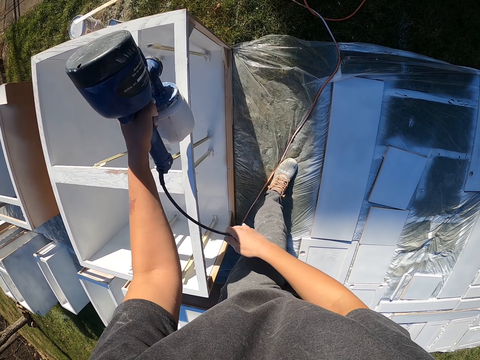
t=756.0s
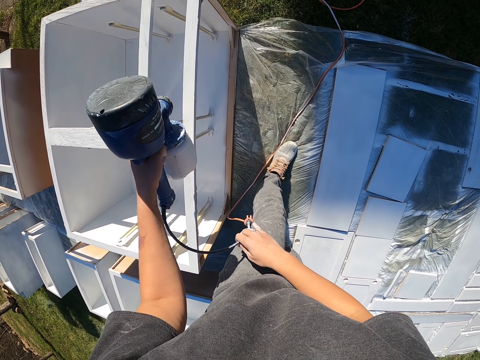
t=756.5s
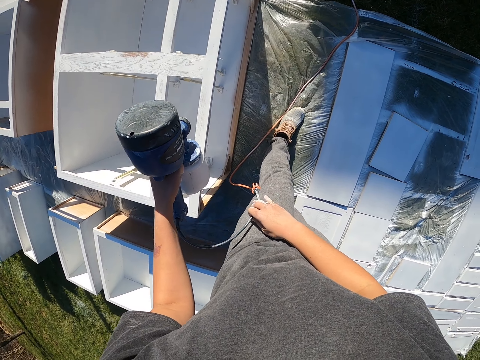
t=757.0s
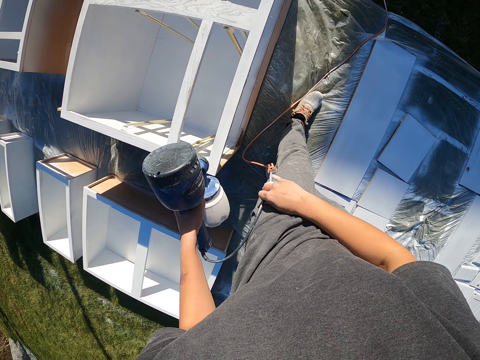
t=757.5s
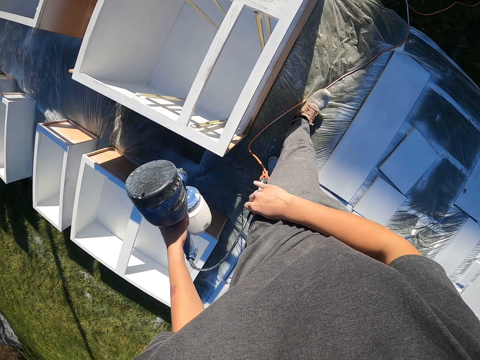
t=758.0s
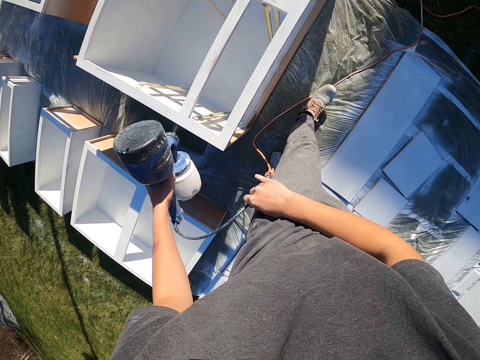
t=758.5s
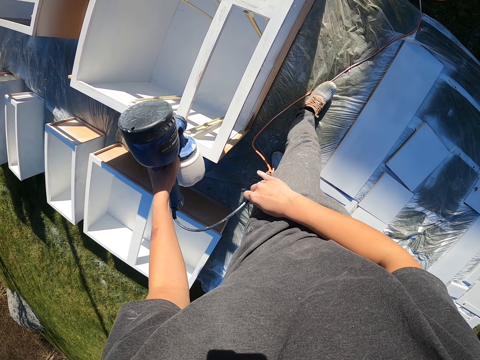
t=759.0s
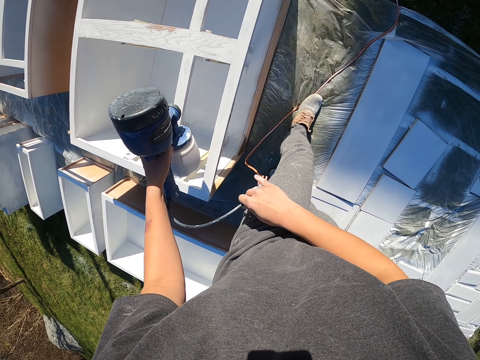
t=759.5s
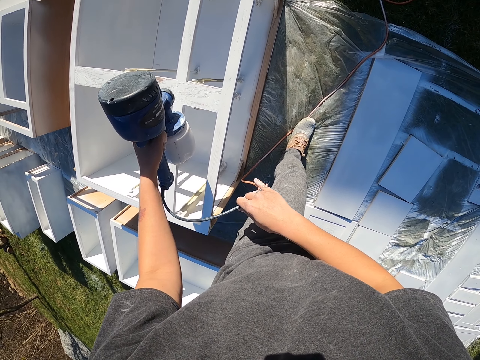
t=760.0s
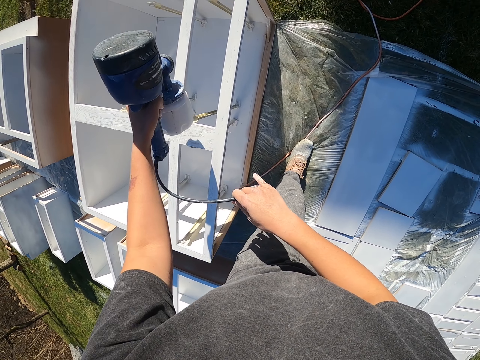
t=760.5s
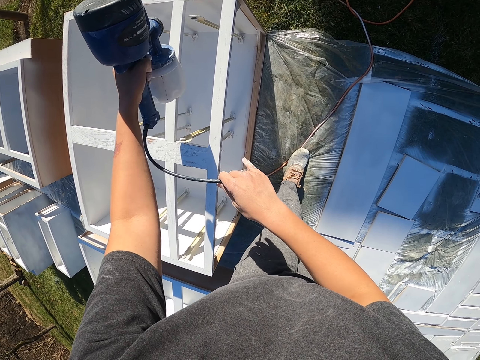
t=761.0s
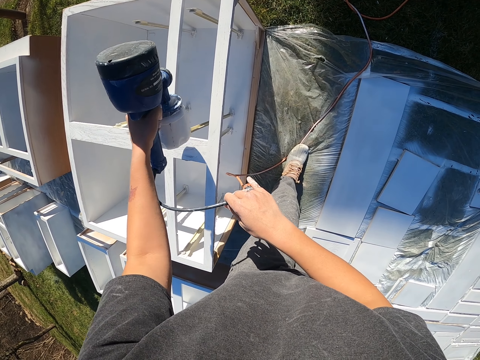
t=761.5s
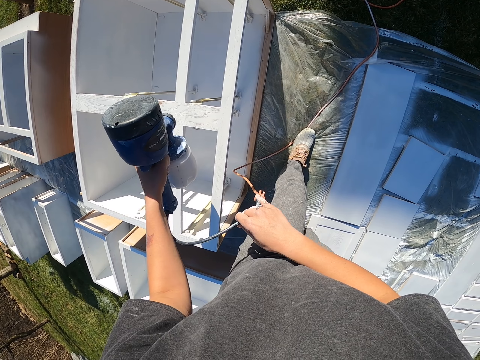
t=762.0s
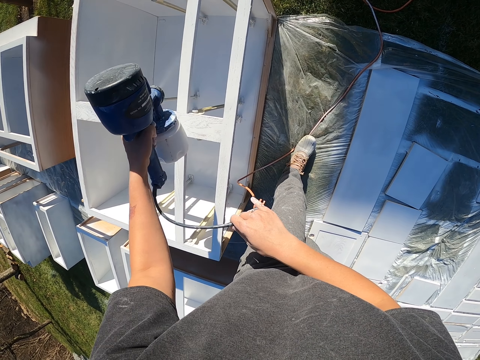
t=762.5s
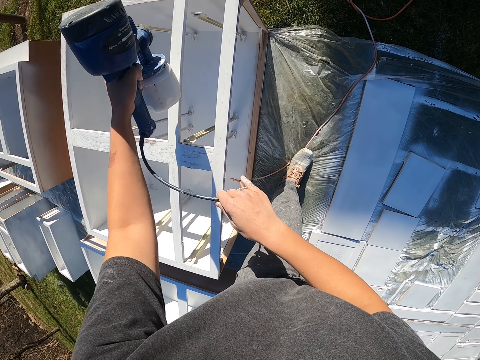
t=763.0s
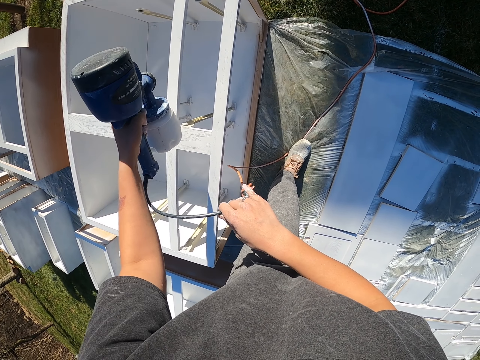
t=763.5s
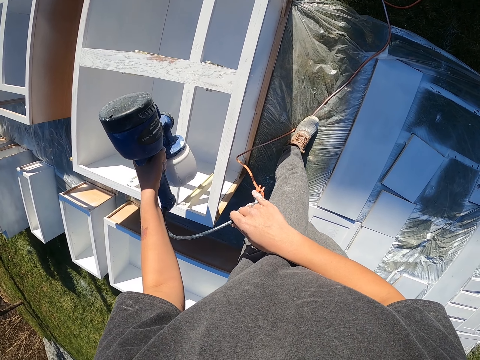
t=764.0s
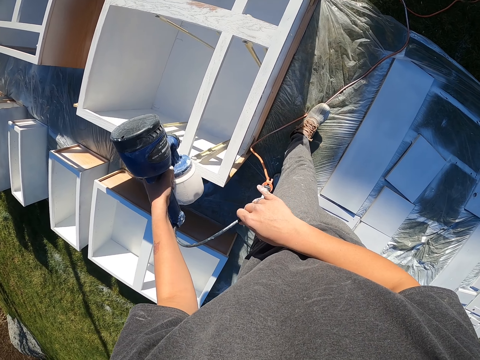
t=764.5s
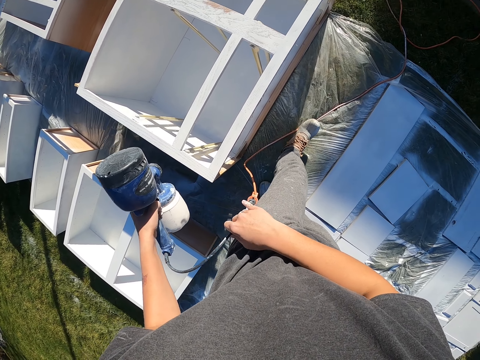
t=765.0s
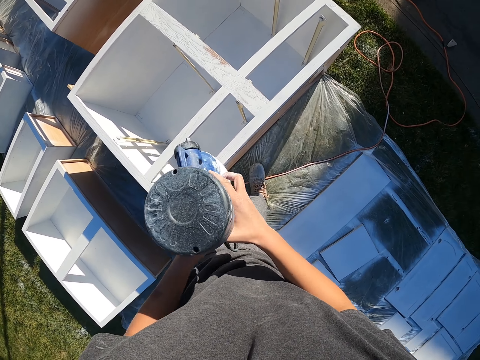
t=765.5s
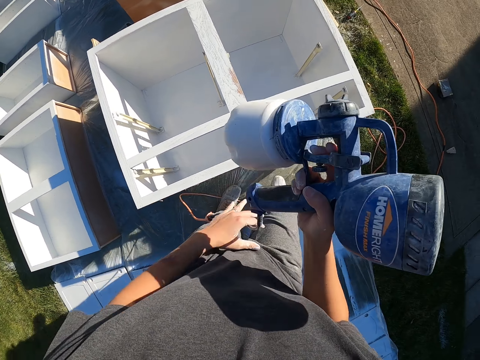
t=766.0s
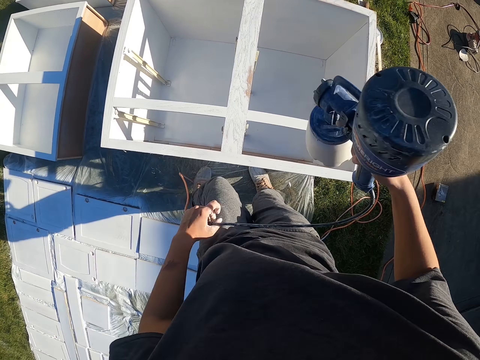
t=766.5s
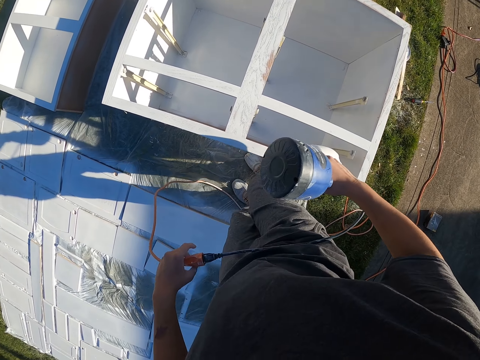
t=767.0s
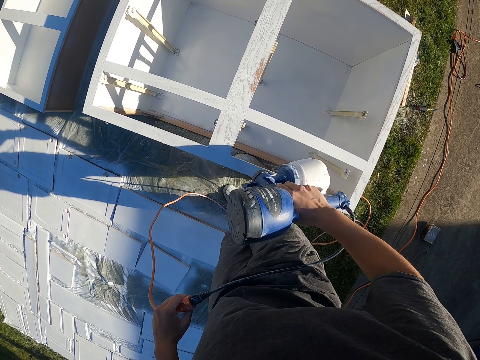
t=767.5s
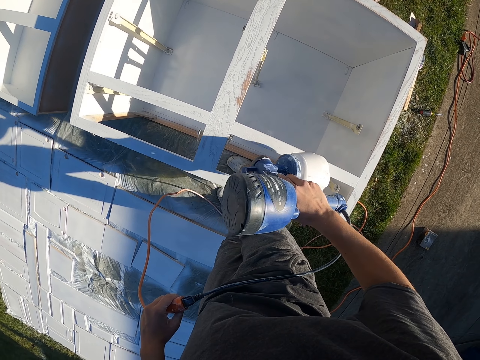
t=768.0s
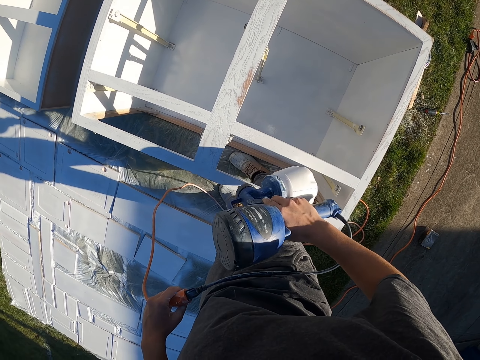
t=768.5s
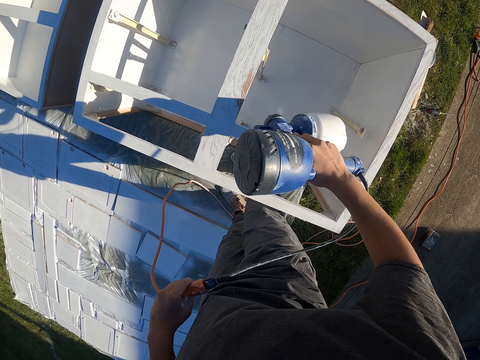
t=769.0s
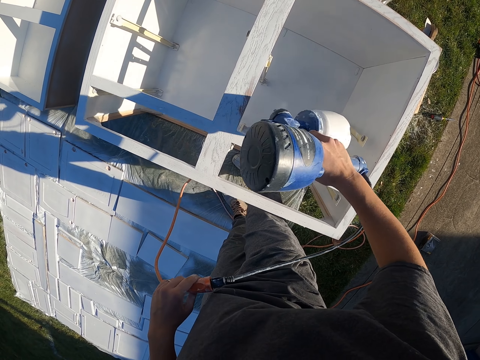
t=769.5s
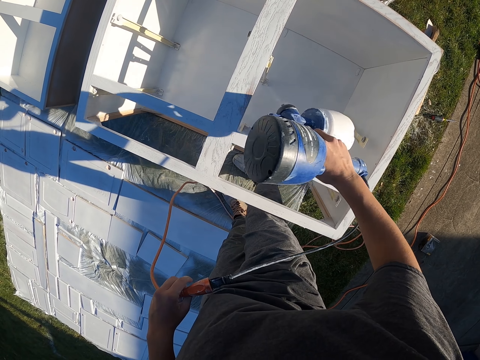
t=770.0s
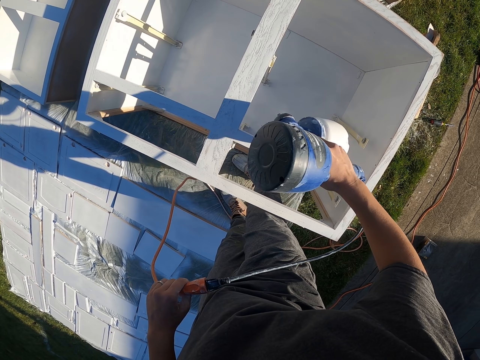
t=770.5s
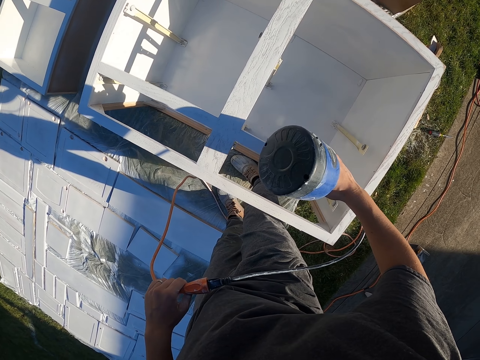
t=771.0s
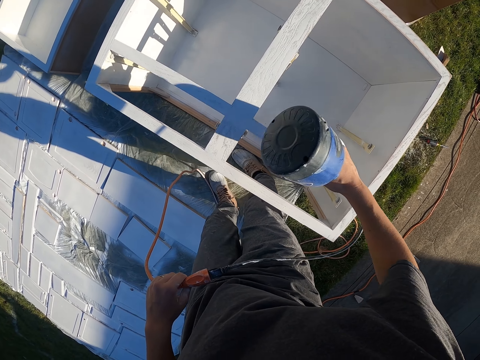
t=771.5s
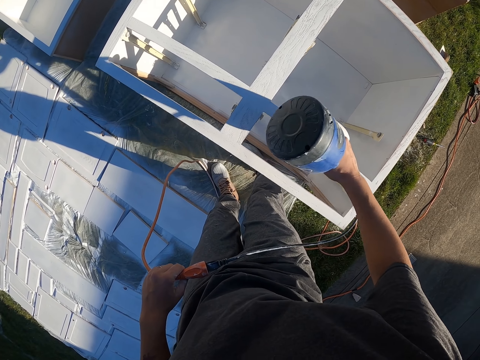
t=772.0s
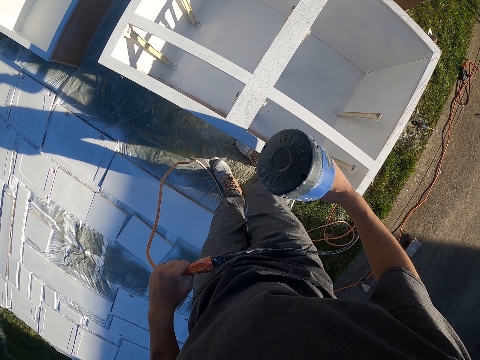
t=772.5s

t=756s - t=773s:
The camera wearer holds the paint gun. They spray on the wood surface.

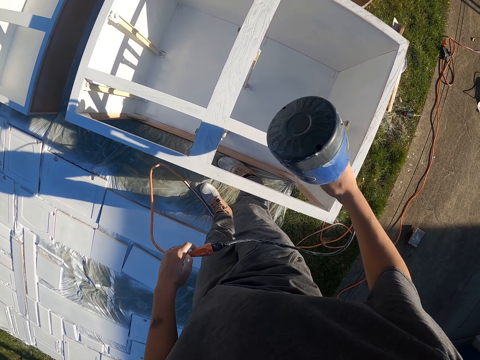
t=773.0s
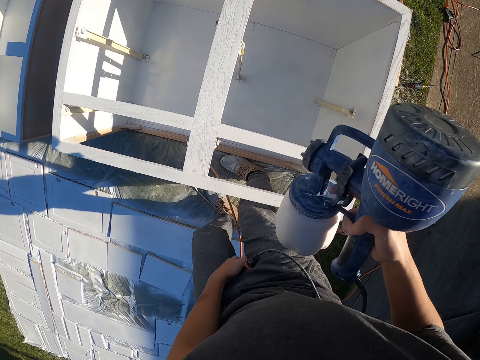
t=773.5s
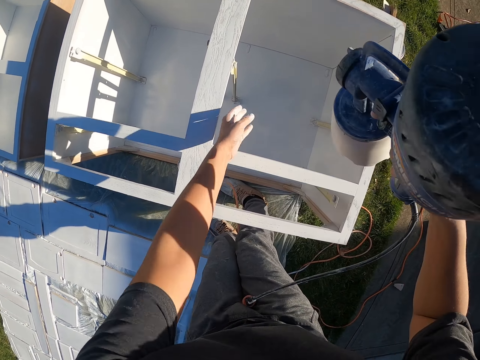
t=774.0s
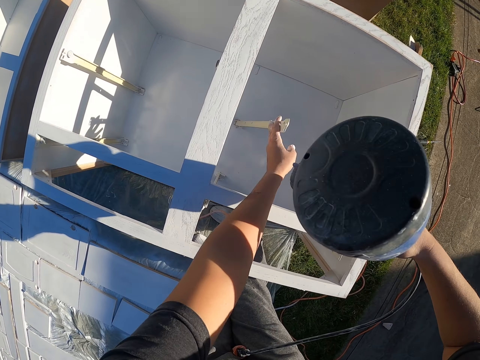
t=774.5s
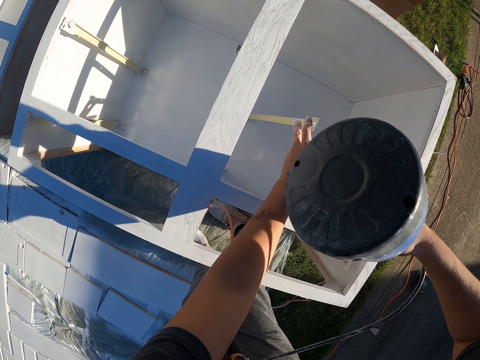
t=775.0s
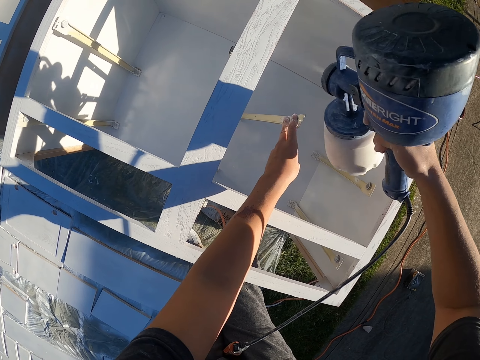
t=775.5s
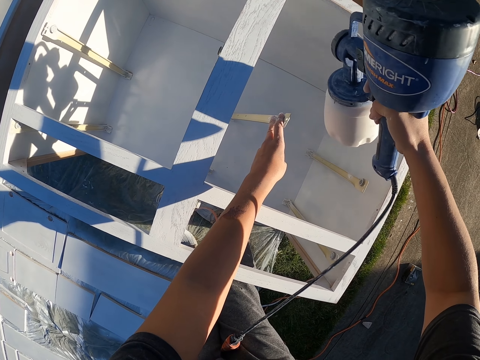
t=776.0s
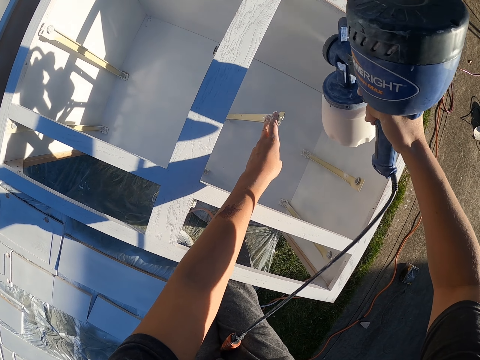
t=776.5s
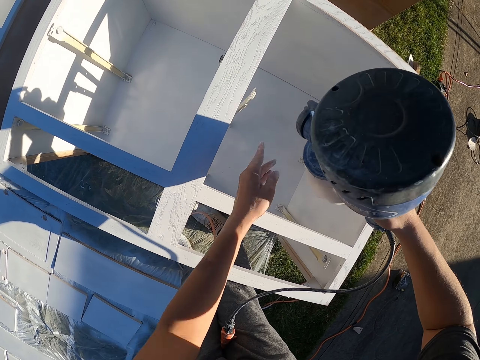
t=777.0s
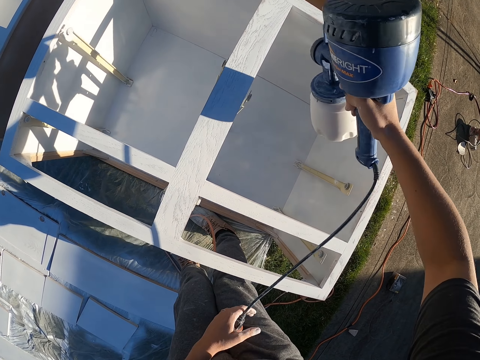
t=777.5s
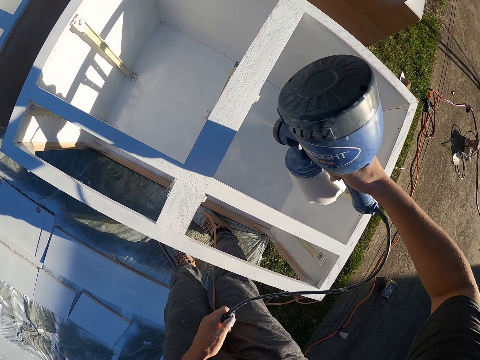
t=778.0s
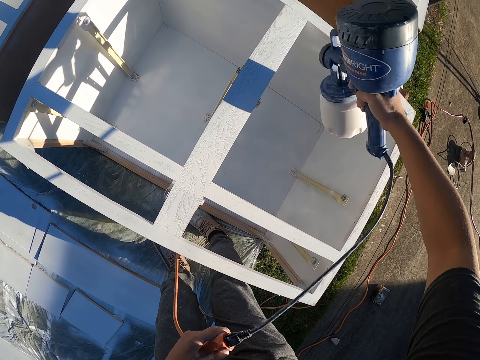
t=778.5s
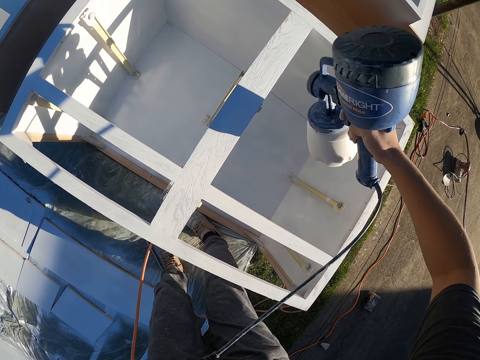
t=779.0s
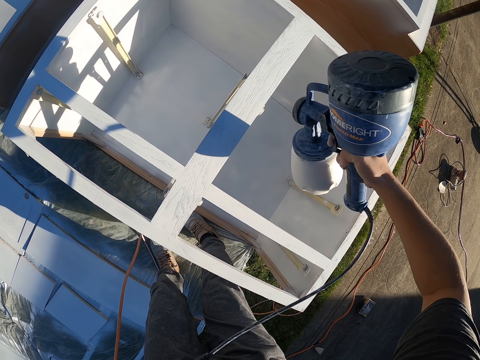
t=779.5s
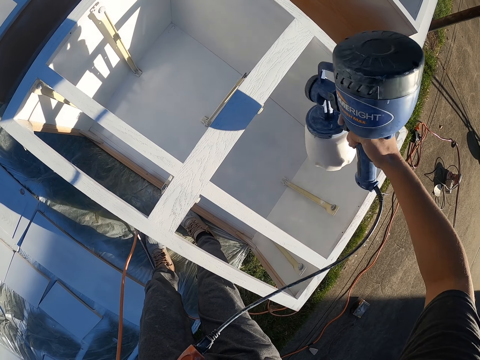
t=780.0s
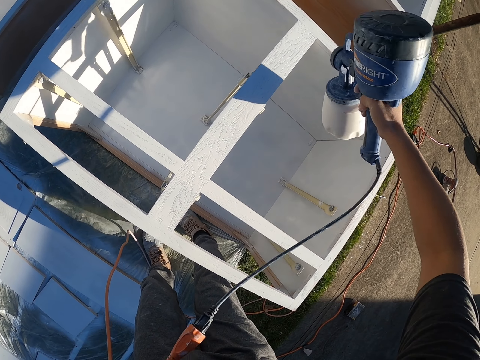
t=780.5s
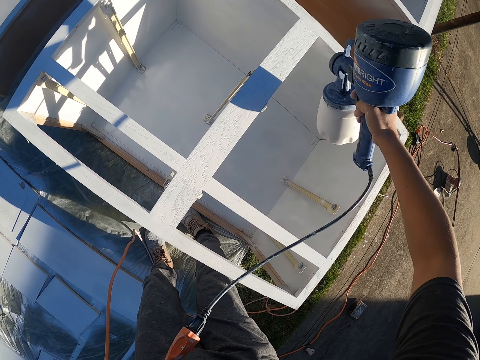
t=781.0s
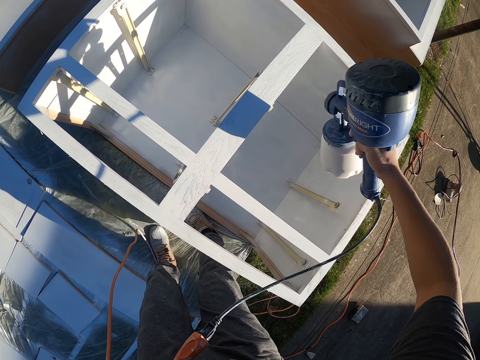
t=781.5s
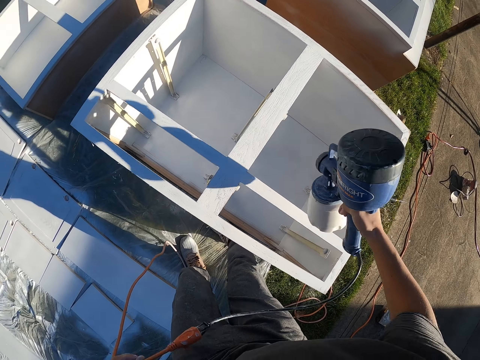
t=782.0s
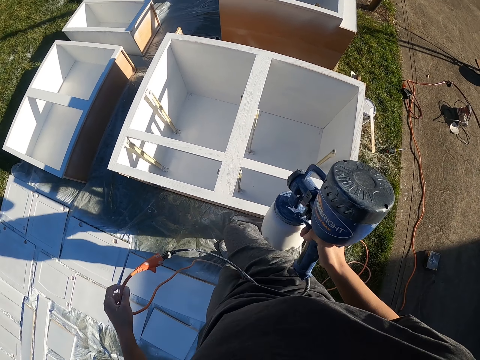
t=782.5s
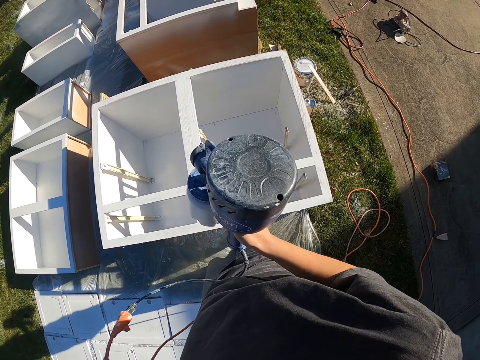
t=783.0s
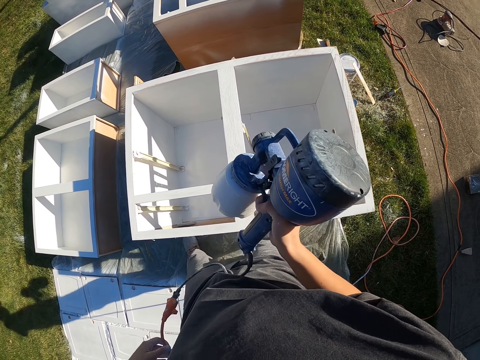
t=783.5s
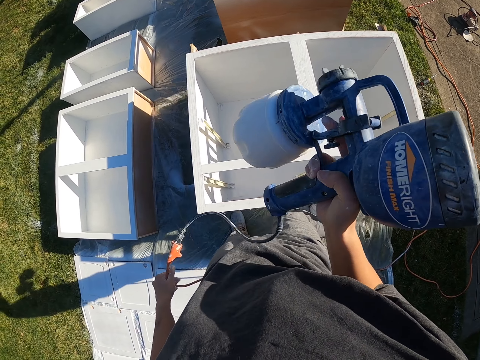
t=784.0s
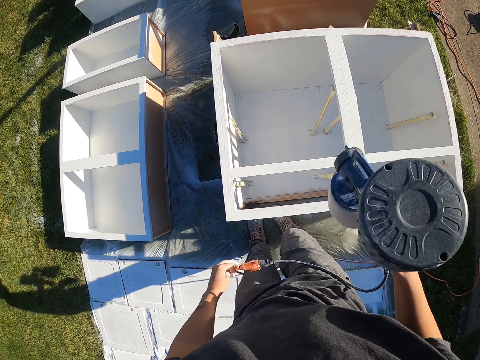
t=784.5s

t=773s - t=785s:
The camera wearer touches something from the wooden furniture.
